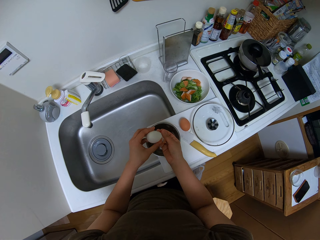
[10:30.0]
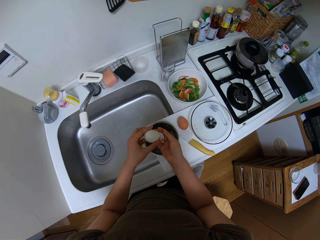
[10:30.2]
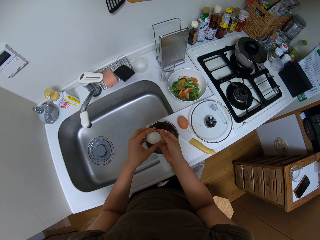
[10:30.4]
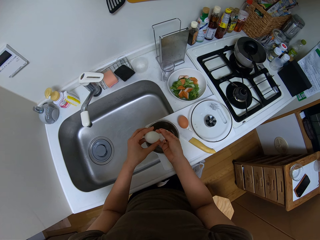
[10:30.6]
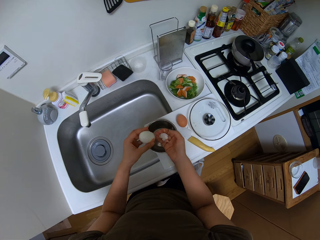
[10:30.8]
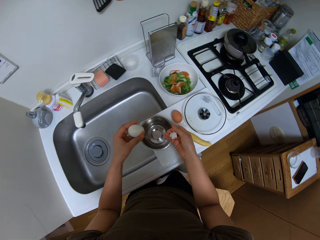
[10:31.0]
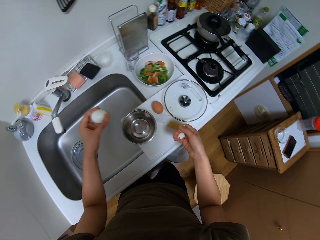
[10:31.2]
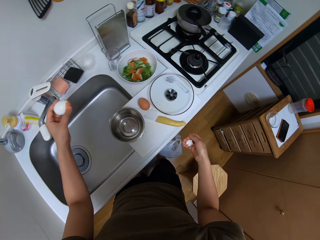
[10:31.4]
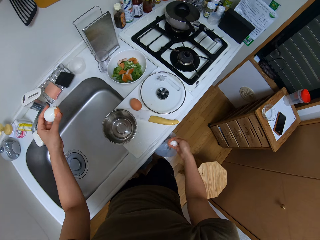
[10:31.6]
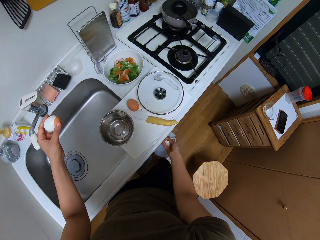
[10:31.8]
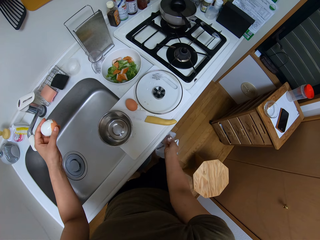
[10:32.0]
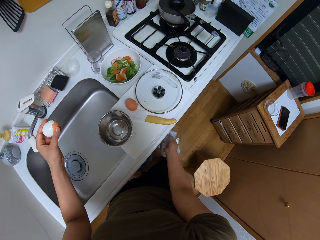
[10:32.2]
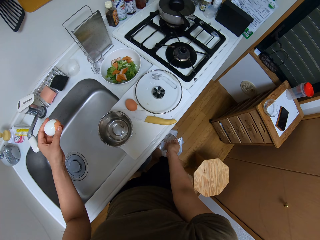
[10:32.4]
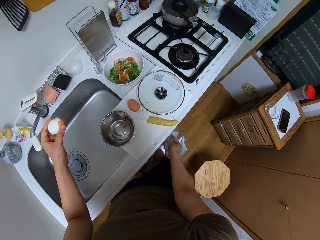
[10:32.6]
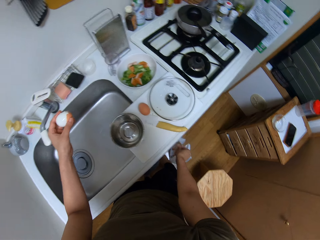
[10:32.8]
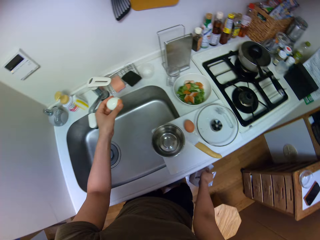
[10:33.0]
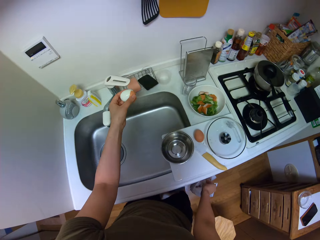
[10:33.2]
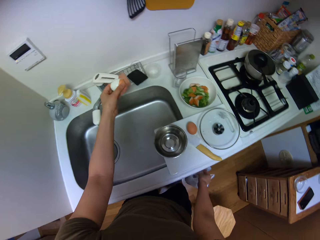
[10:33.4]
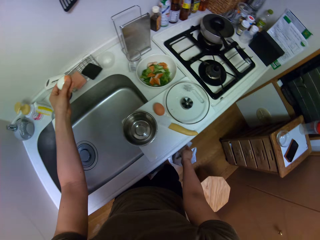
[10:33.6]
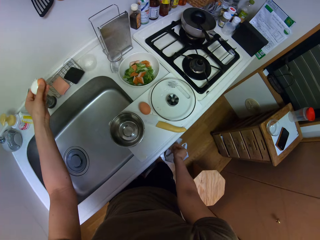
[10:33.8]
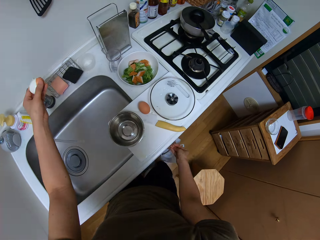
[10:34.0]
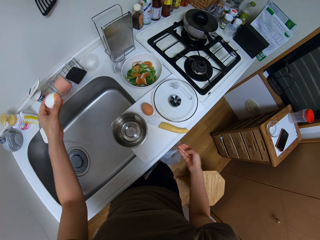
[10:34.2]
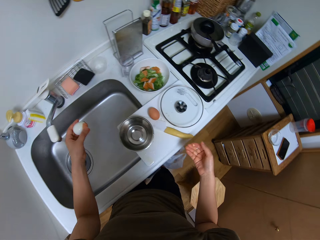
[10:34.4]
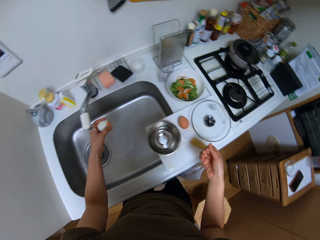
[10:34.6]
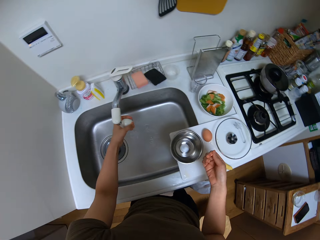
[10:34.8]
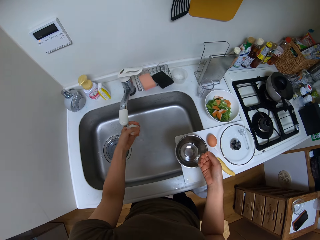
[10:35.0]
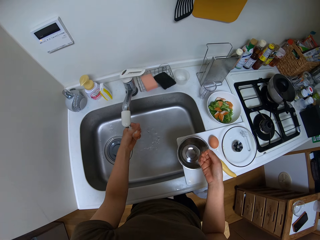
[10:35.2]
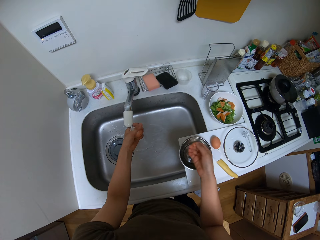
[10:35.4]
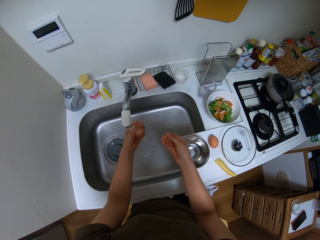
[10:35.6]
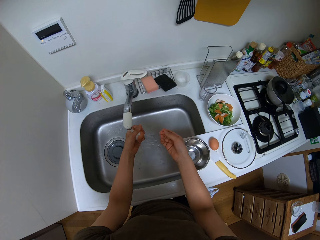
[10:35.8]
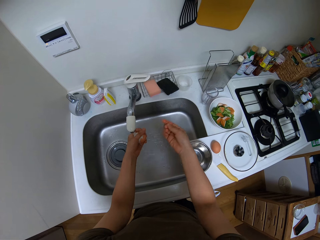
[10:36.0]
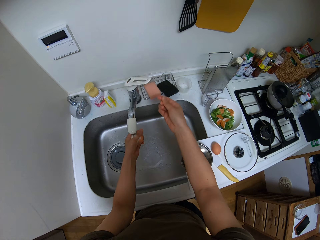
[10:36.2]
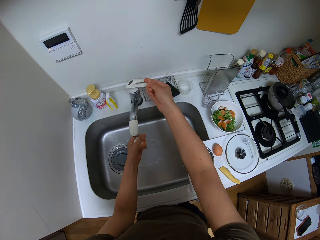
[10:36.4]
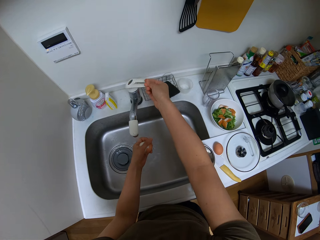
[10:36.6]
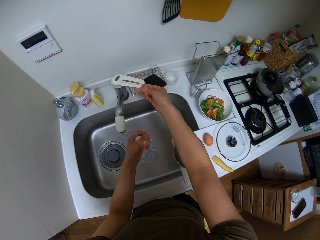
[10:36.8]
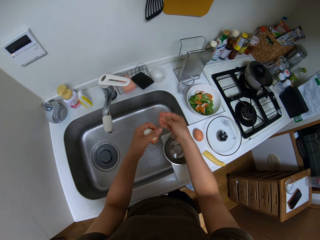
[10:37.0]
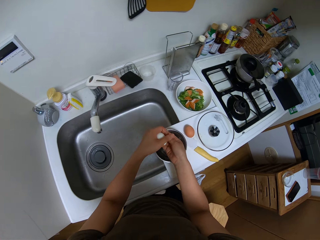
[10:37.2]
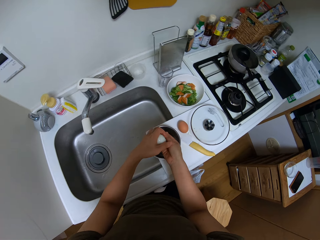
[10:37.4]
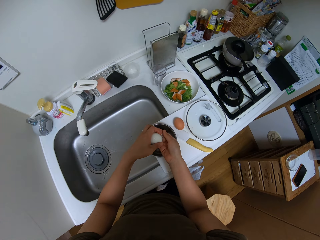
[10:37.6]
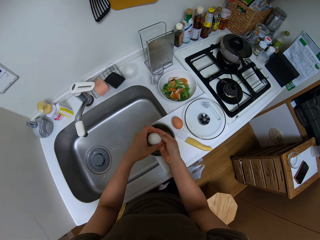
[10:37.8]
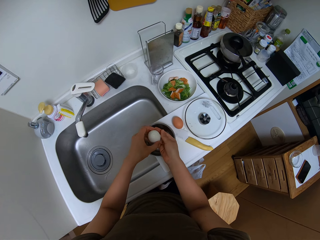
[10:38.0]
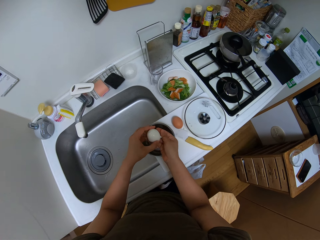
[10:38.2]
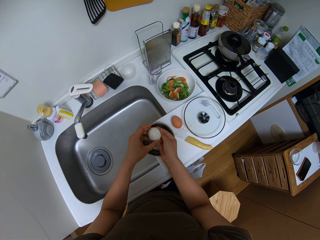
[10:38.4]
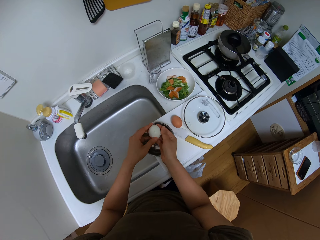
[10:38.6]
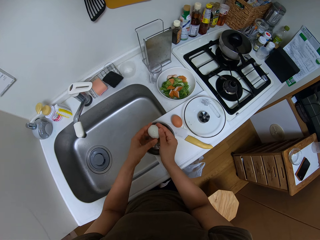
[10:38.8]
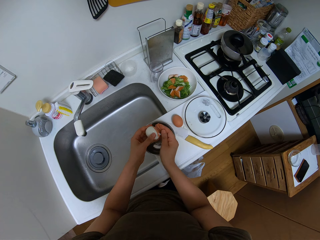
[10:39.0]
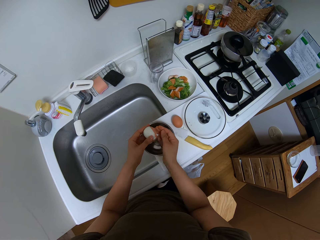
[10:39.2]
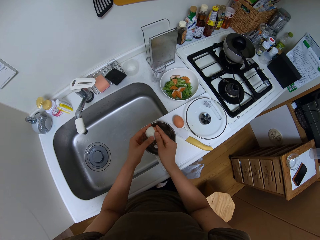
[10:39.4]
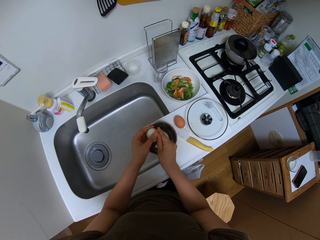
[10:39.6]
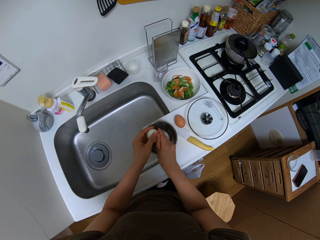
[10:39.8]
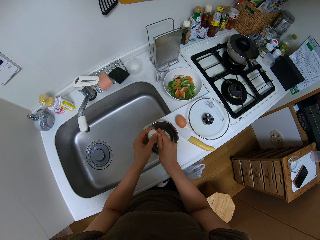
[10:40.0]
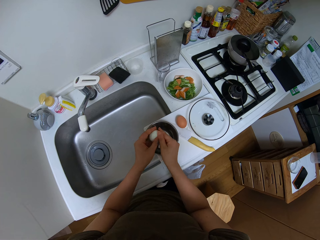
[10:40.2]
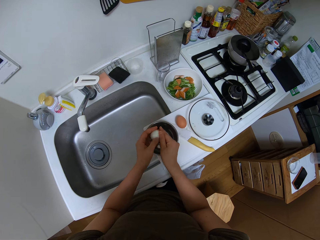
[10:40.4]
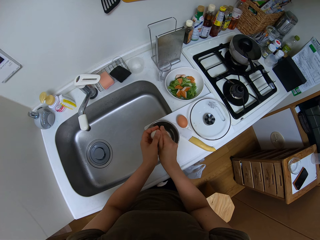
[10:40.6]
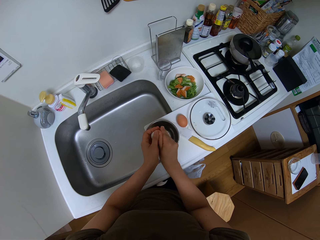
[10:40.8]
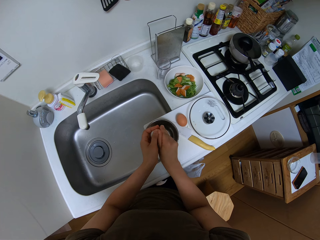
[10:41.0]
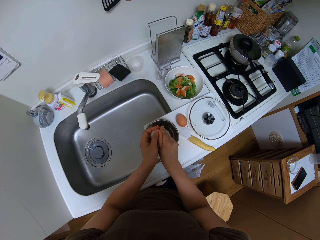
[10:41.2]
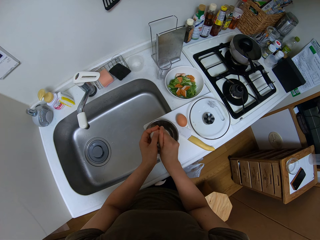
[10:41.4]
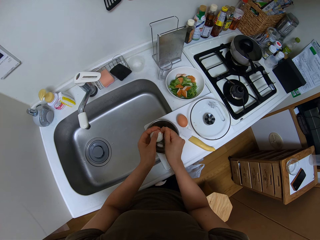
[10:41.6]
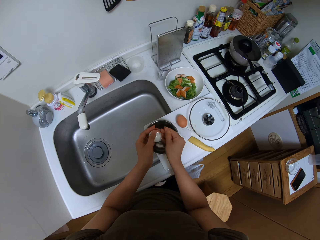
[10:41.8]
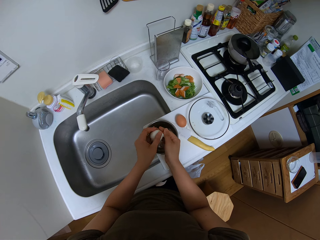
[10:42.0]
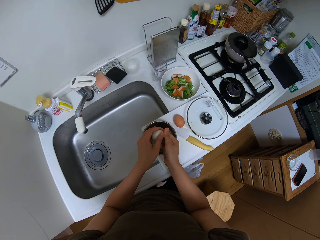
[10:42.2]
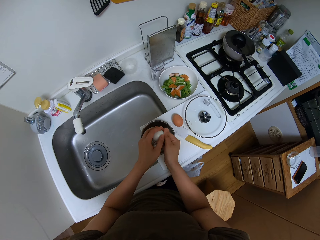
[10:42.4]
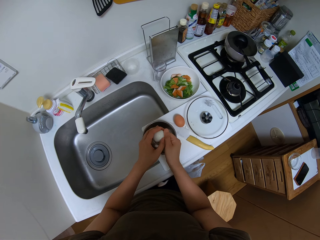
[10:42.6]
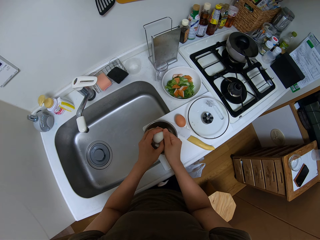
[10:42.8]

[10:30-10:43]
The camera wearer puts the shells in the paper bag. They open the tap. They put the boiled egg in running water. They close the tap. They peel the boiled egg.

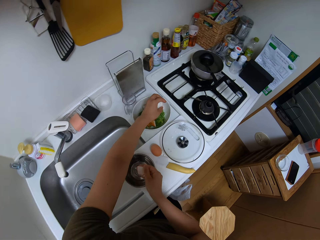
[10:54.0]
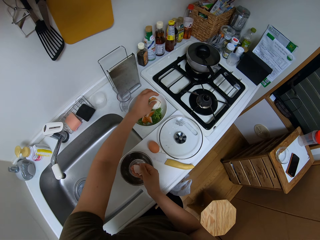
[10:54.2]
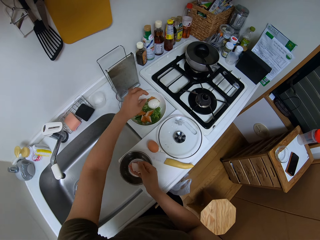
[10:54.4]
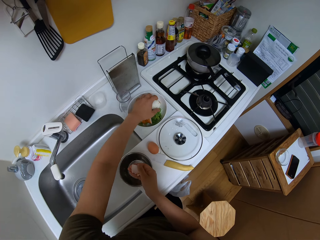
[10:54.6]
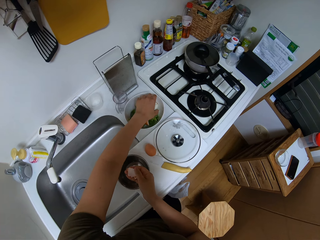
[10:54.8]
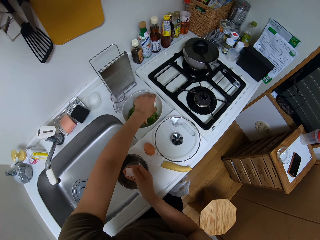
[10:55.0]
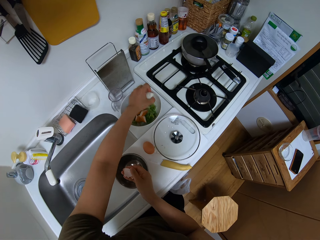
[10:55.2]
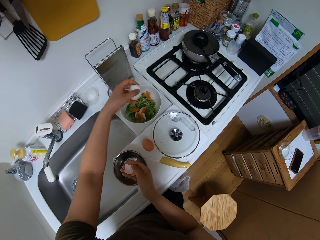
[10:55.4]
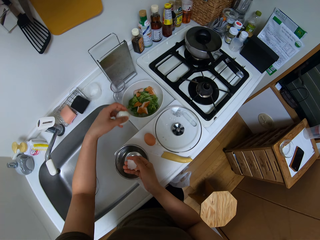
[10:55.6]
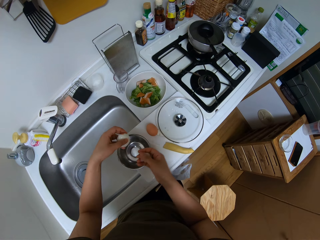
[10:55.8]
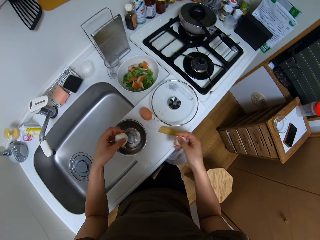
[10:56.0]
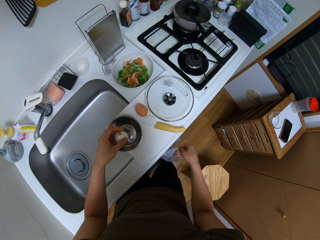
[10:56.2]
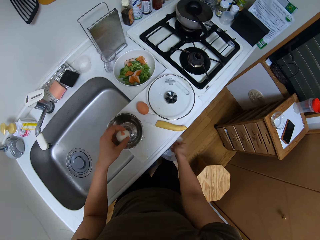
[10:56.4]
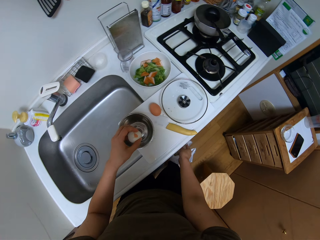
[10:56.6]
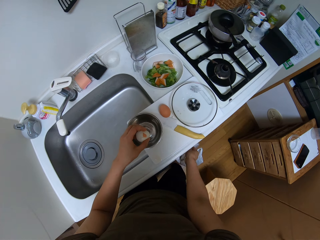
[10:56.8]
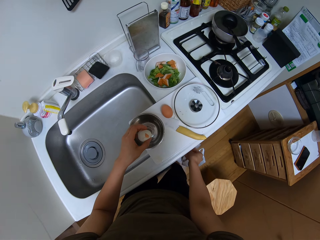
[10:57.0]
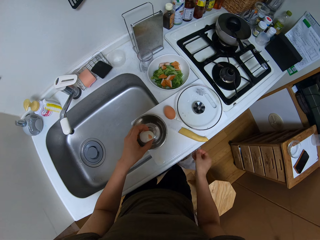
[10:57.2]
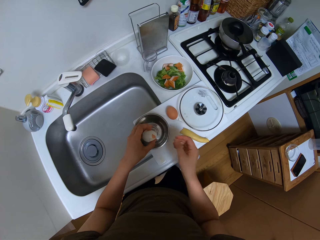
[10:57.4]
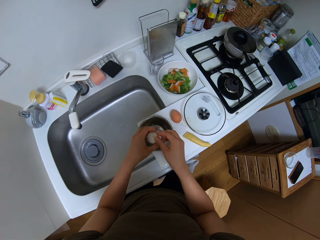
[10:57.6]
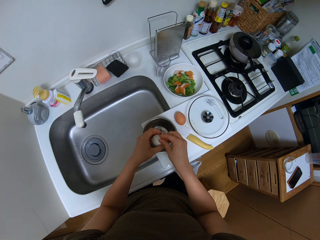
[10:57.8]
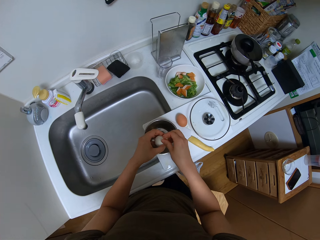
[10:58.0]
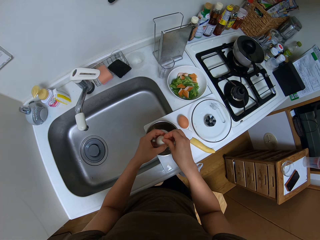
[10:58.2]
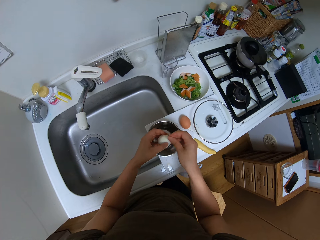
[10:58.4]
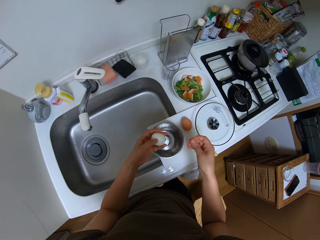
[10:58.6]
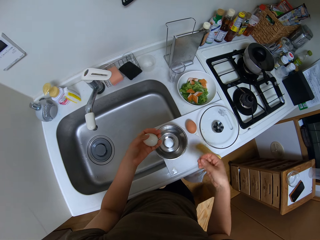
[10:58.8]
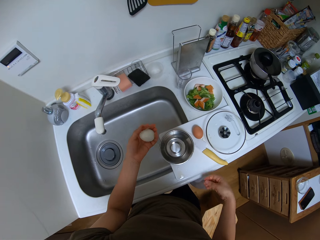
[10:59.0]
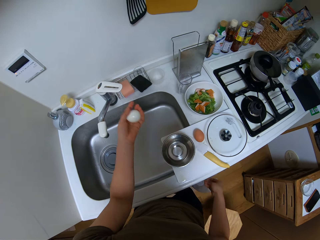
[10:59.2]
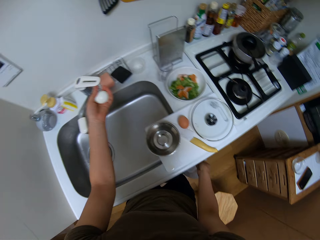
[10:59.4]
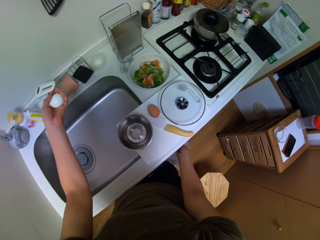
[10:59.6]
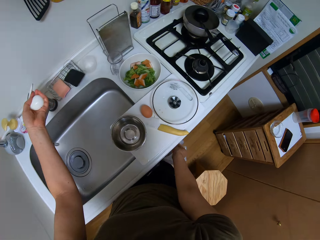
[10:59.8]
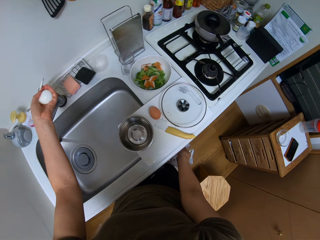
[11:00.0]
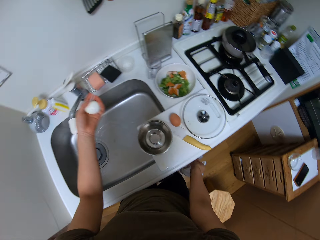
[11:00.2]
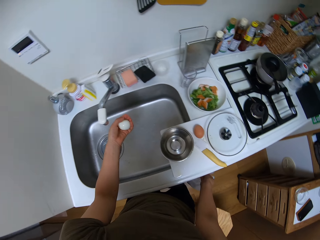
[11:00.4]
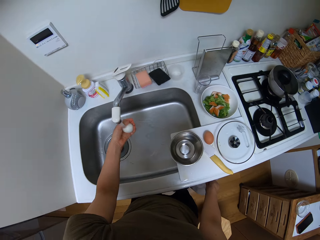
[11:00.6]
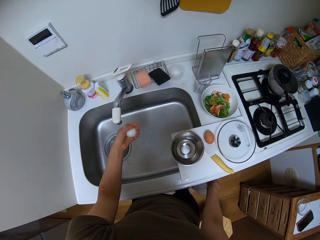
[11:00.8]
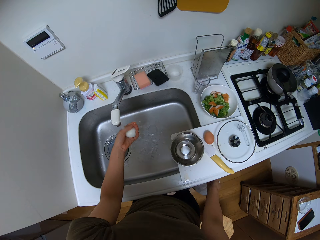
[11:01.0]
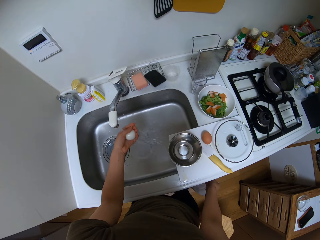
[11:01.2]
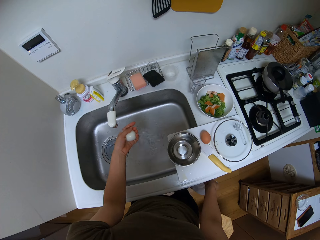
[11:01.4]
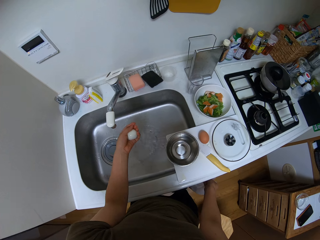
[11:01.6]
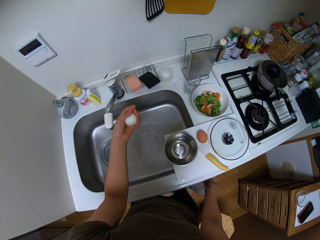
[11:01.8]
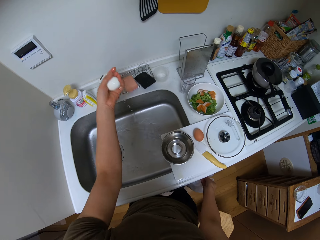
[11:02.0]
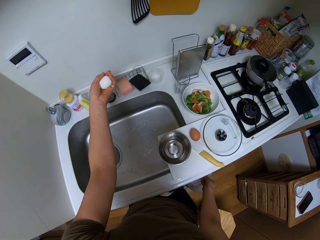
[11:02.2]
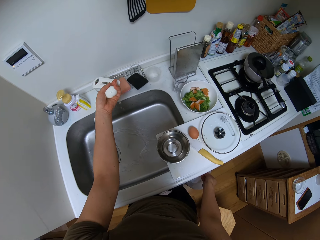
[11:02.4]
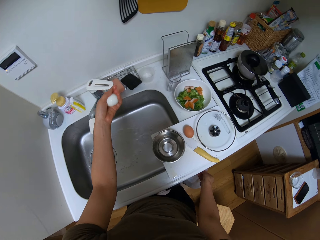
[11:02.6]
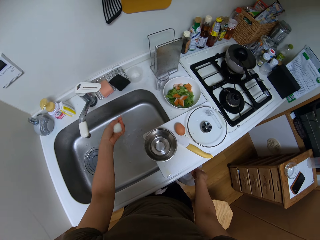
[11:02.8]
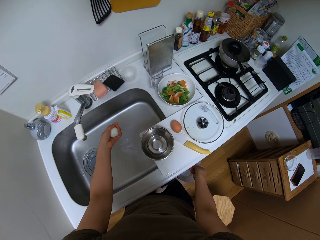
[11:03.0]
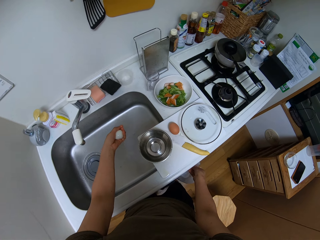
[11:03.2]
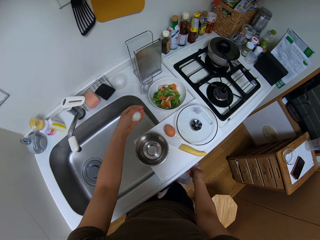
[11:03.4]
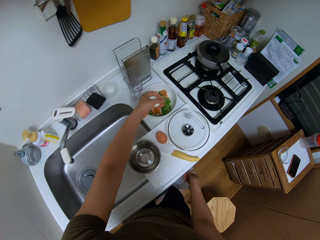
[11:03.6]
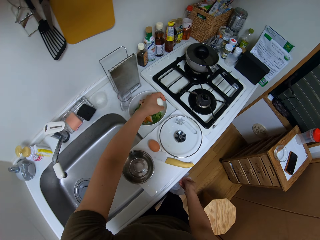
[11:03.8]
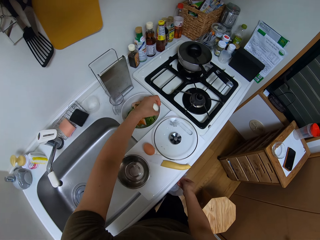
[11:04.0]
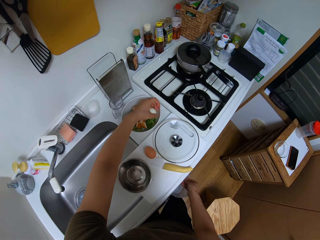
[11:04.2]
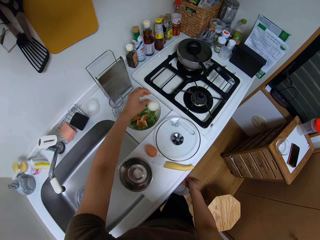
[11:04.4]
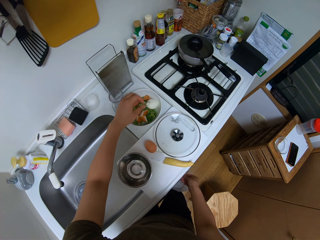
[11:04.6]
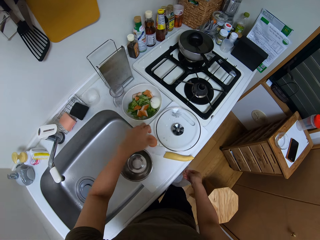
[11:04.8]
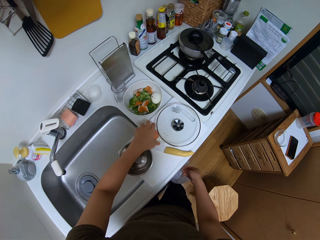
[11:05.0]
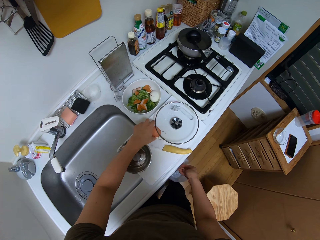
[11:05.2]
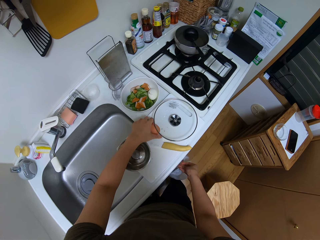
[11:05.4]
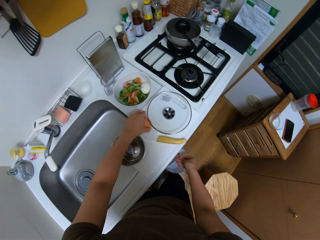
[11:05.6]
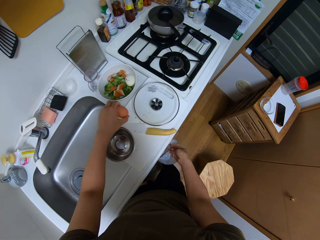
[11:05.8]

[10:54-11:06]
The camera wearer puts the egg in a bowl. They pick up the boiled egg. They put the shells in the paper bag. They peel the egg. They put the shell in the paper bag. They open a tap. They rinse the boiled egg. They close the tap. They put the egg in the bowl.
